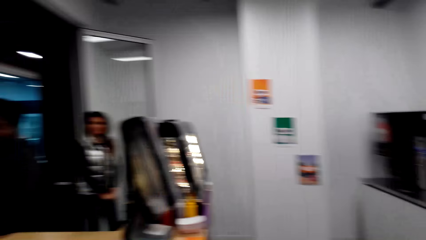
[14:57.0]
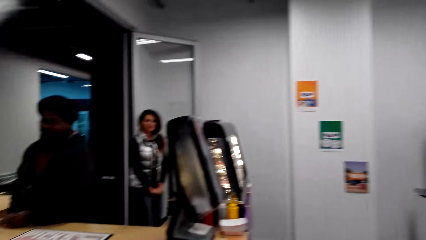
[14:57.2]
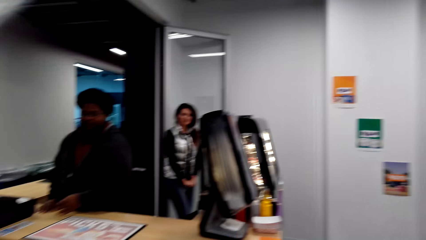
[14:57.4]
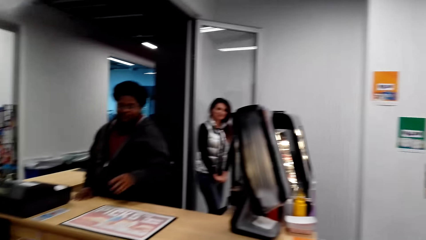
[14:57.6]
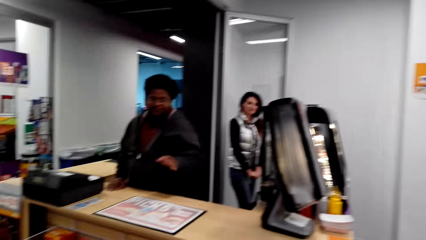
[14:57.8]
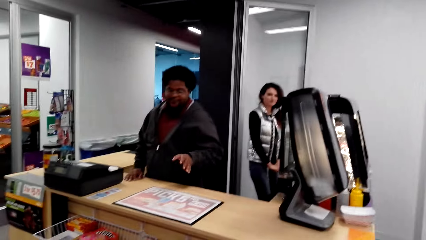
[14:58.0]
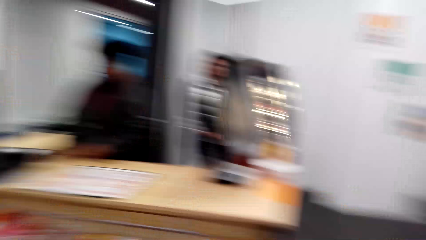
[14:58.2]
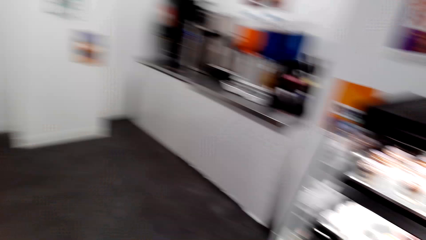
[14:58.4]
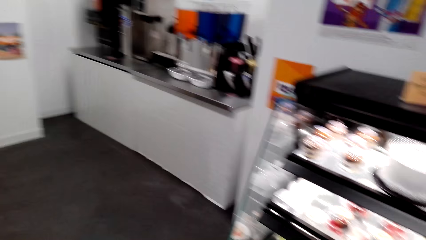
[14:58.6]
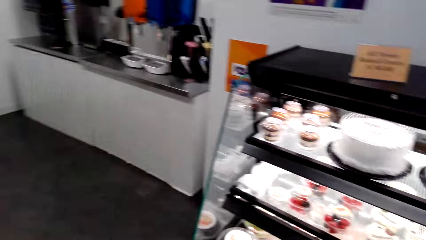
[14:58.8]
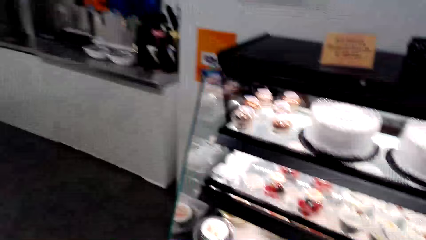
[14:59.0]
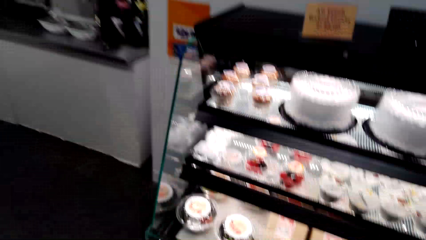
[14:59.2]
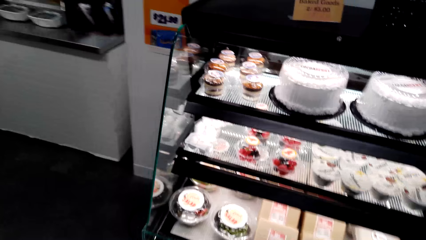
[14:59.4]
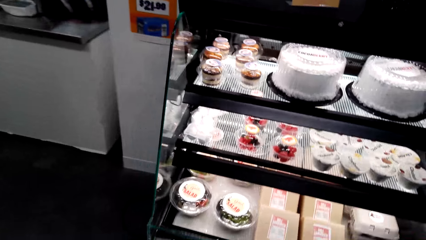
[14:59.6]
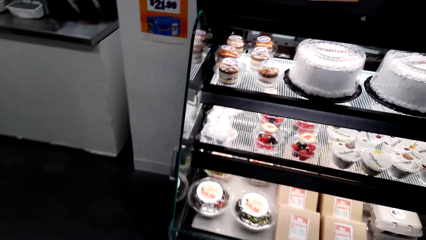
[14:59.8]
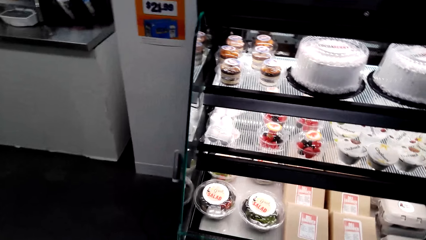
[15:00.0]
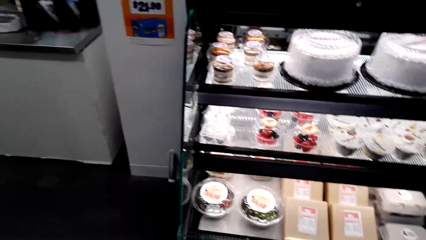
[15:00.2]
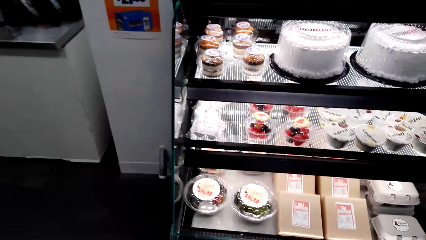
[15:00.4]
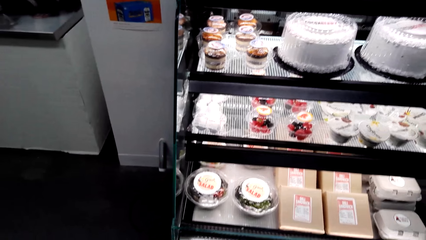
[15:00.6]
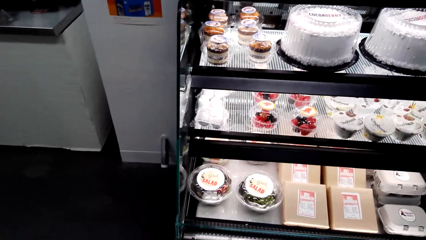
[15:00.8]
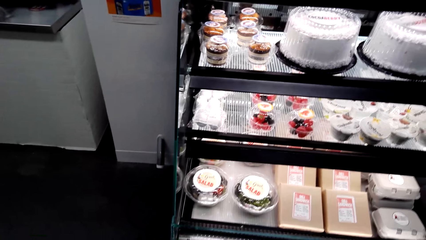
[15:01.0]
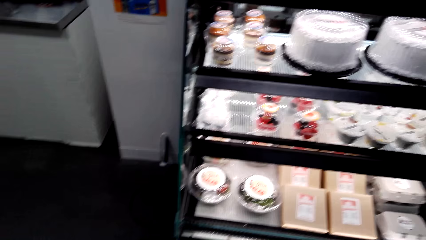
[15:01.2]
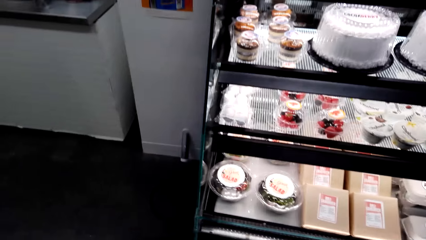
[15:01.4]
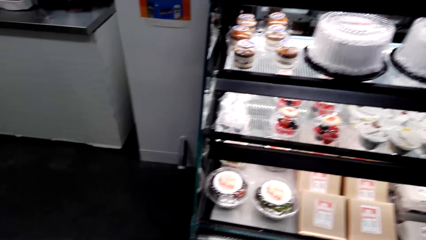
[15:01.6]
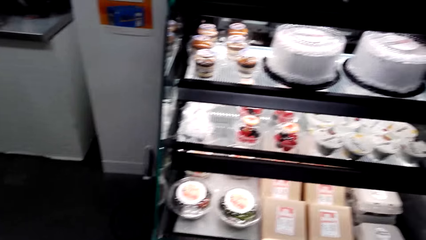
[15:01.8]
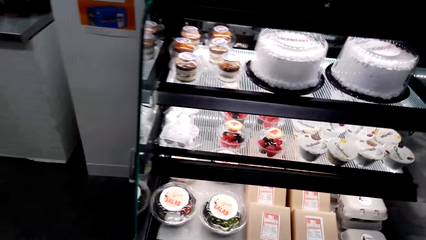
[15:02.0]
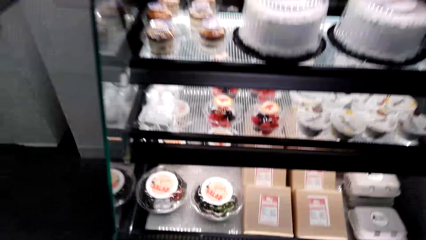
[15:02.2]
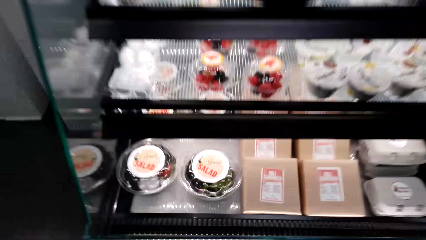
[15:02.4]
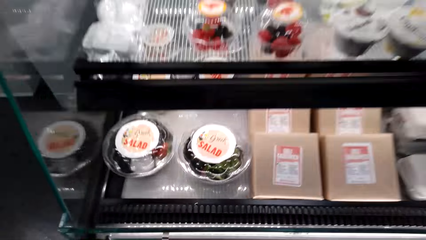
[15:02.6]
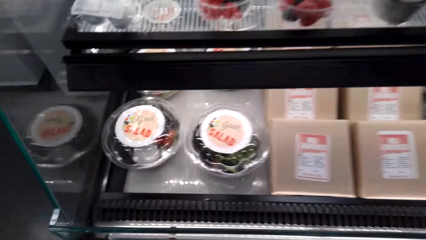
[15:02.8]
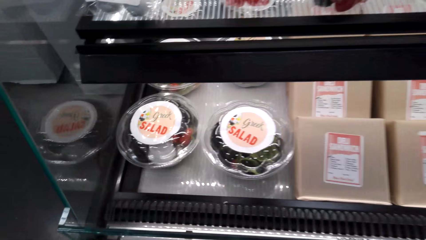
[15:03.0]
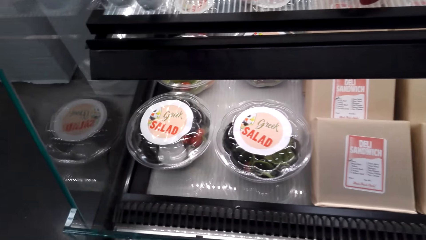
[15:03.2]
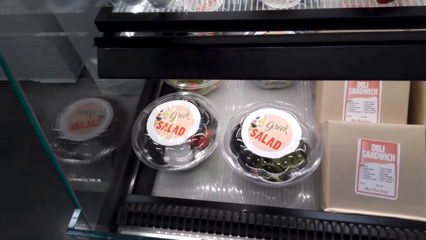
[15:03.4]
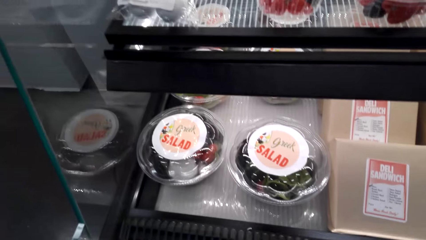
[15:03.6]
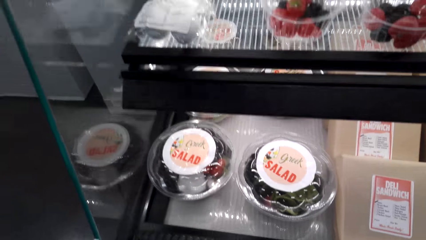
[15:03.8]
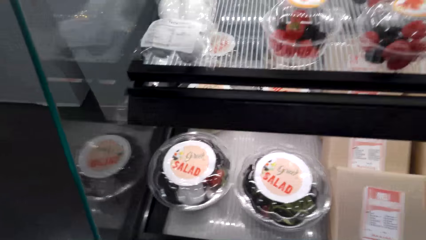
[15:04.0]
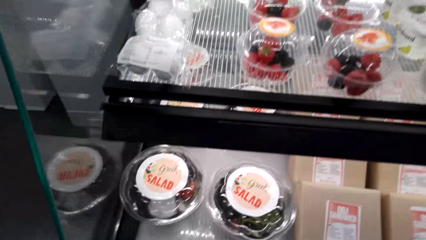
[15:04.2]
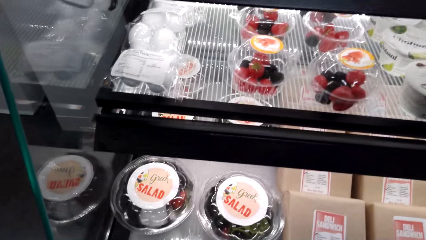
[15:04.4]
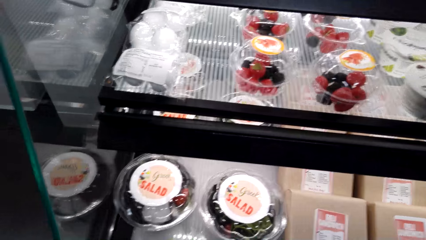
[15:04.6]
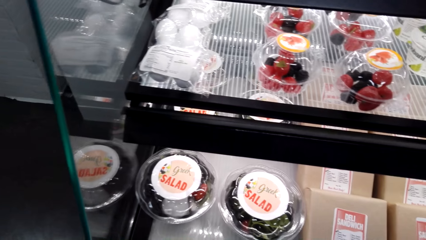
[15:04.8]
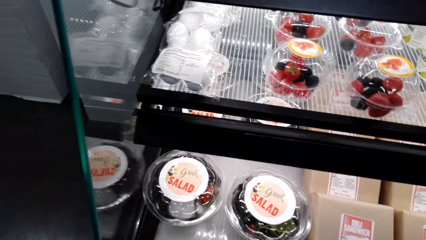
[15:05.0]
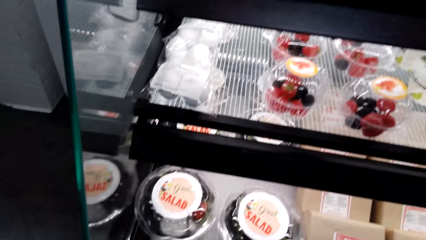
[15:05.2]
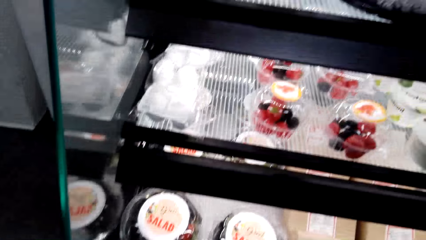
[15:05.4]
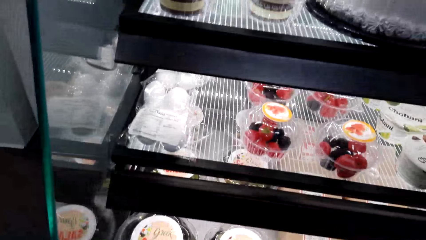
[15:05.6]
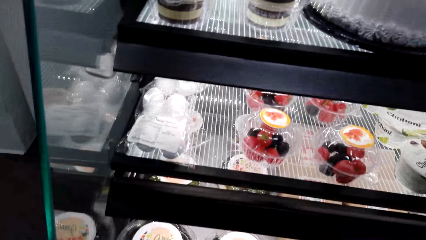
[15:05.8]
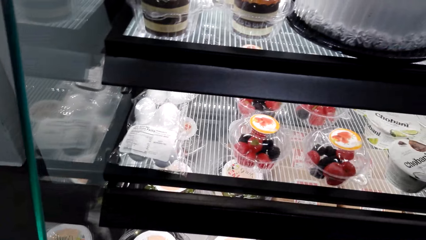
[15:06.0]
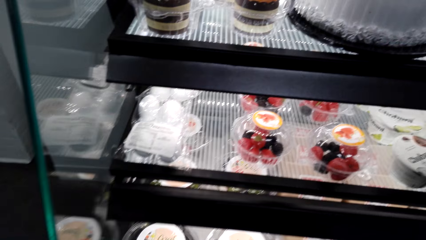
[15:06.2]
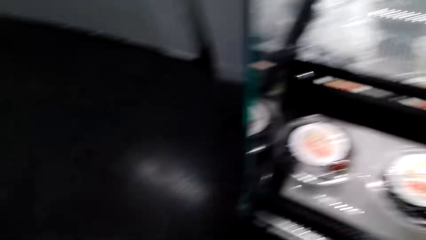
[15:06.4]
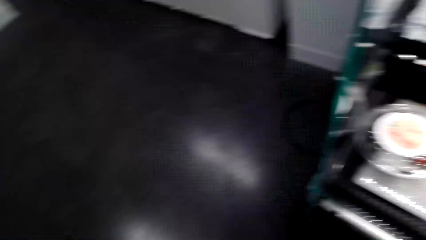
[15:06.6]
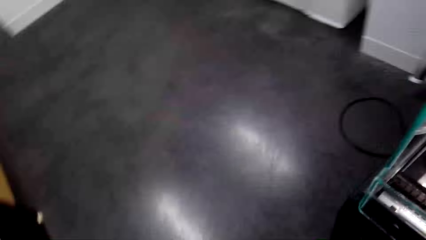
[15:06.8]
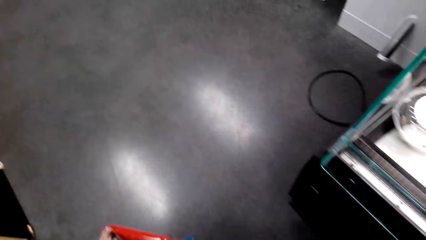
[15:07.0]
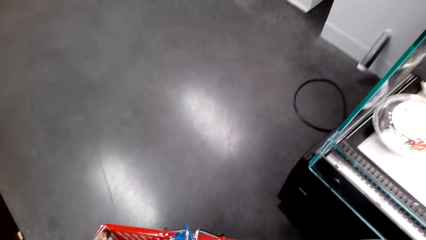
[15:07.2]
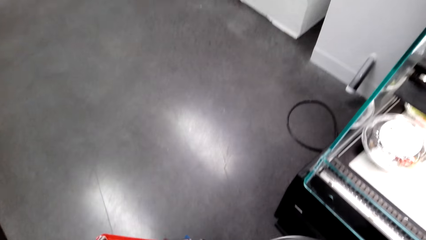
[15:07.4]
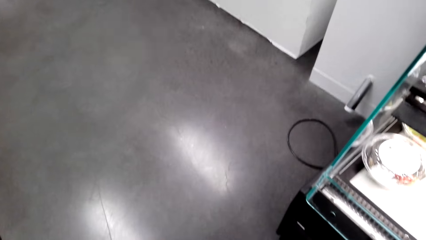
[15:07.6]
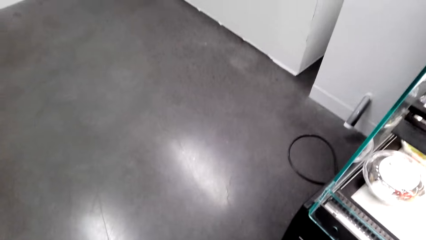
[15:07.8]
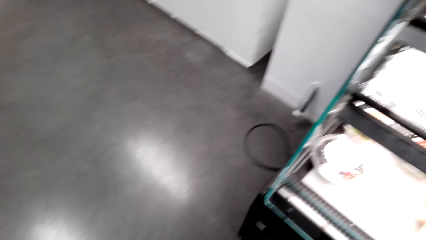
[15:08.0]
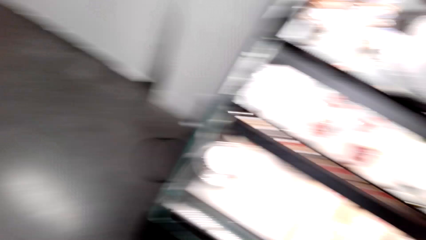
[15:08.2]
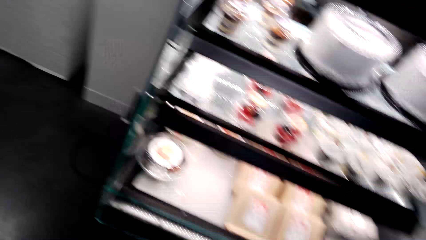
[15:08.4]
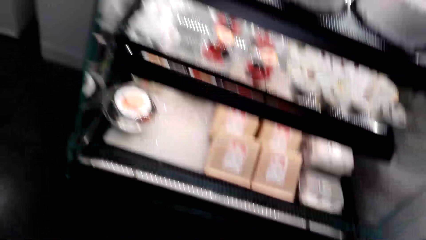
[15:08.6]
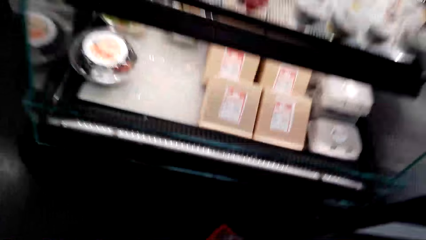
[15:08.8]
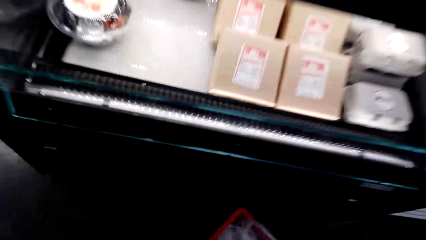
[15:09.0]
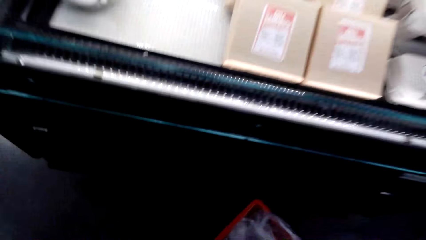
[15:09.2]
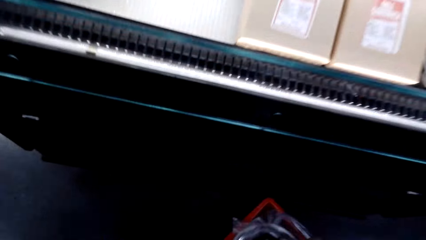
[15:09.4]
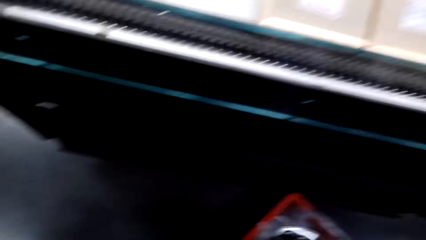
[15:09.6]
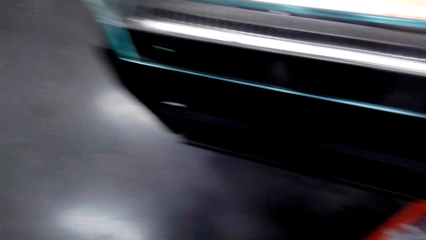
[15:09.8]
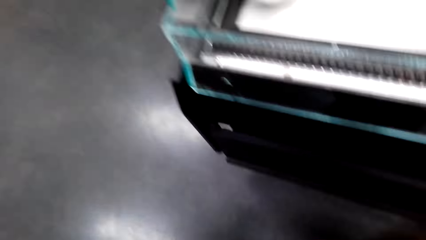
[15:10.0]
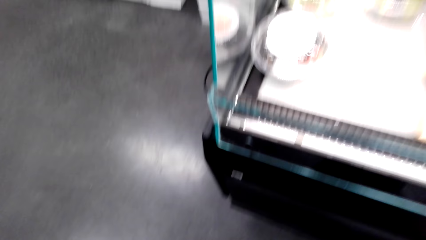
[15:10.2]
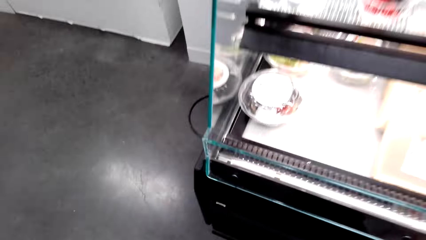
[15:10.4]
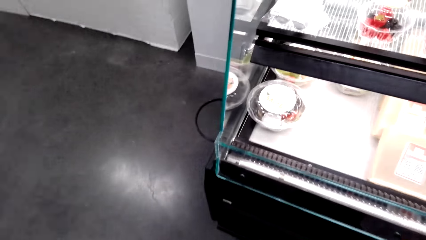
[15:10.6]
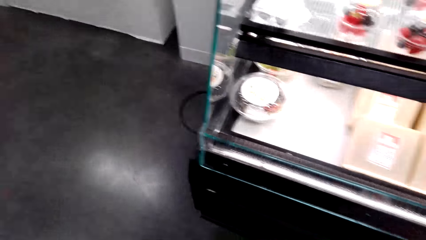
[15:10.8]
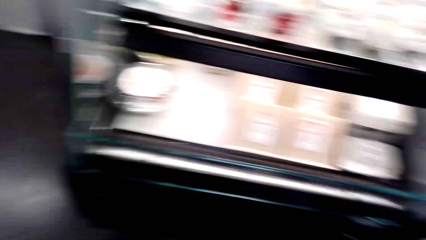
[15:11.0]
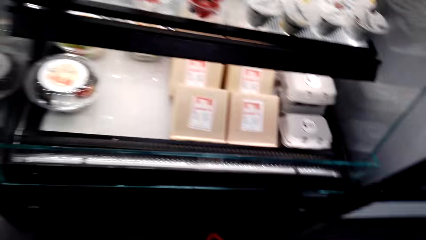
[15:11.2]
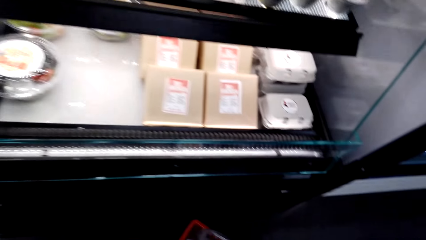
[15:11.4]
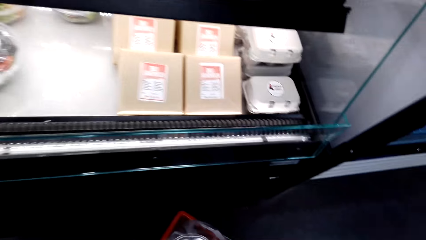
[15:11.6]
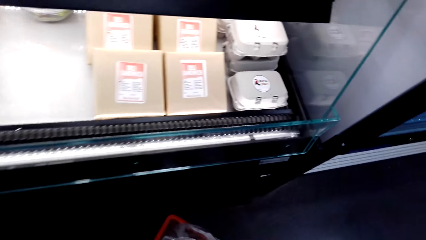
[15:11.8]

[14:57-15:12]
A person talks in the store. The camera wearer talks in the store. They look around. They move in the store. They look at the salad on display. They look around.
